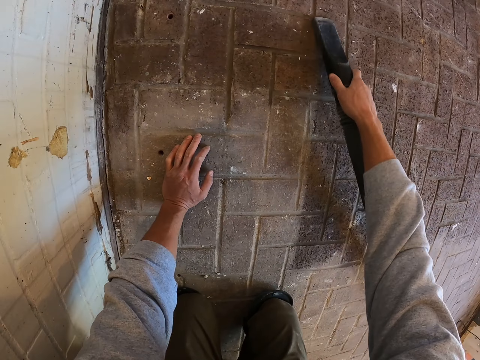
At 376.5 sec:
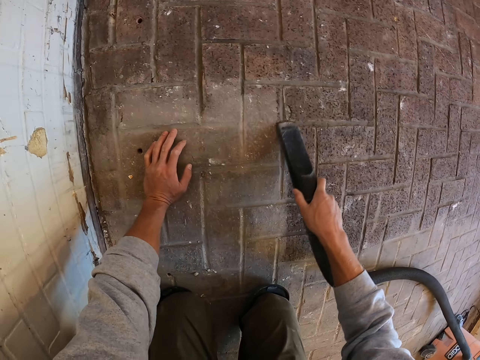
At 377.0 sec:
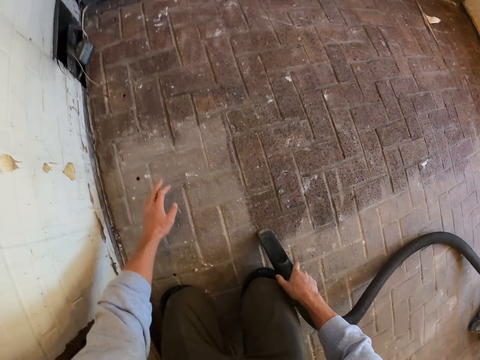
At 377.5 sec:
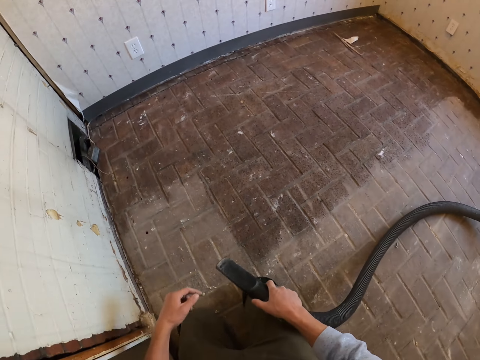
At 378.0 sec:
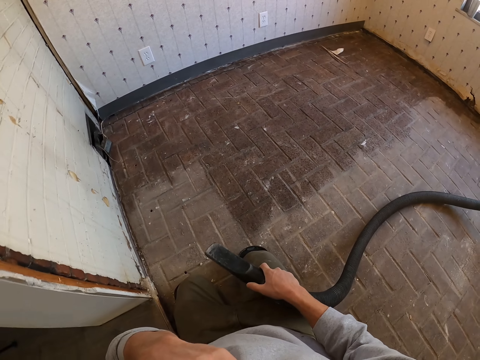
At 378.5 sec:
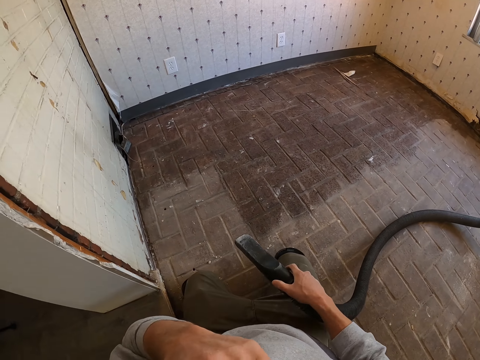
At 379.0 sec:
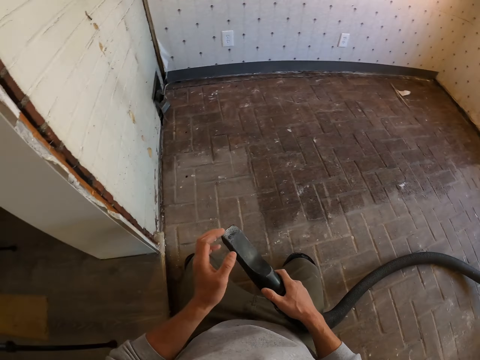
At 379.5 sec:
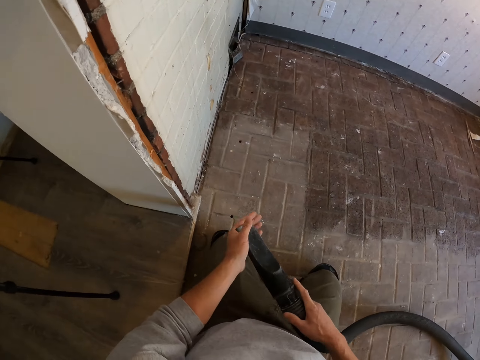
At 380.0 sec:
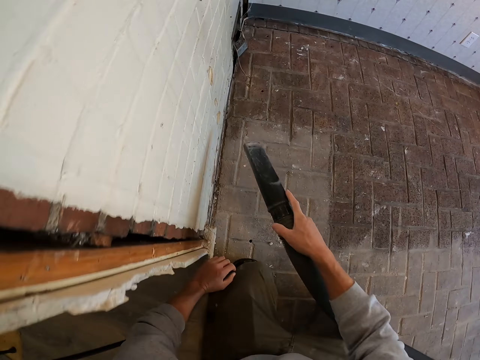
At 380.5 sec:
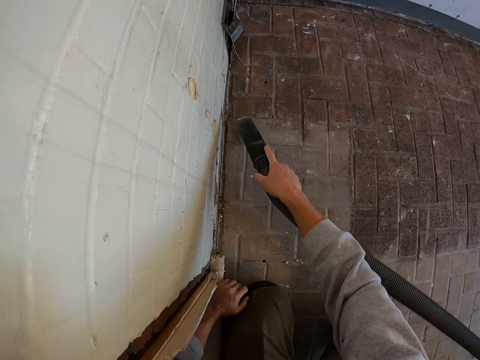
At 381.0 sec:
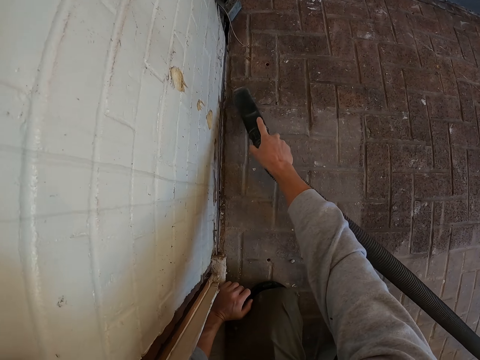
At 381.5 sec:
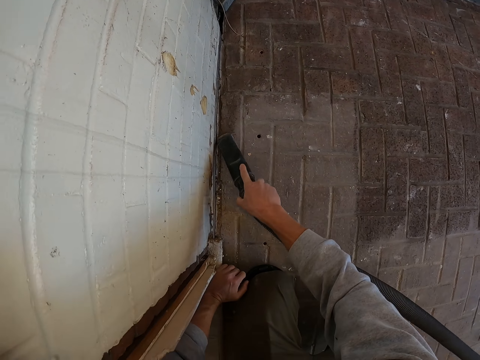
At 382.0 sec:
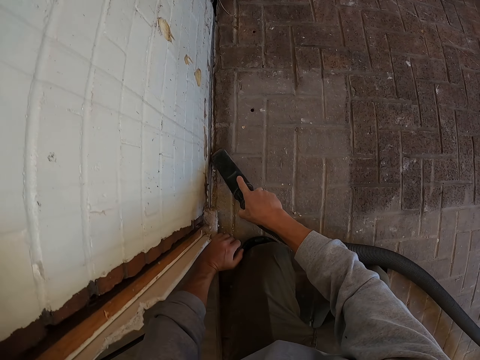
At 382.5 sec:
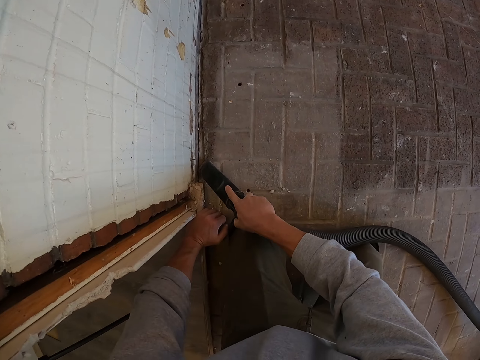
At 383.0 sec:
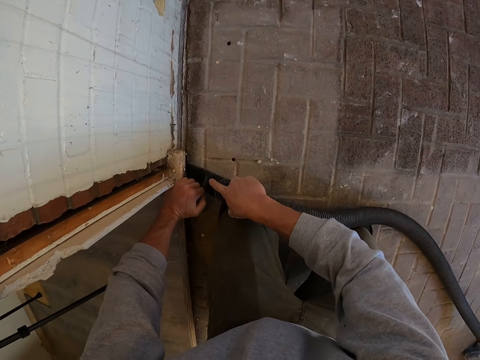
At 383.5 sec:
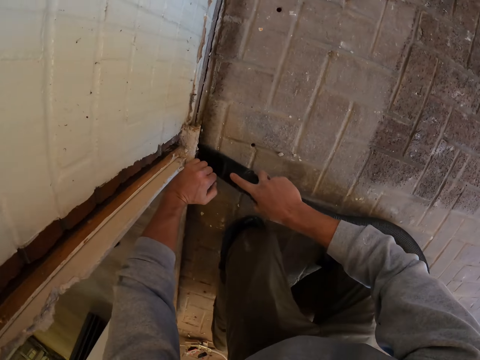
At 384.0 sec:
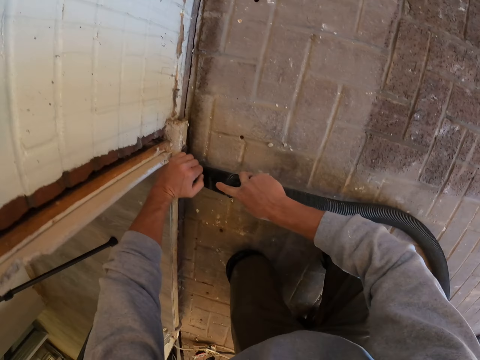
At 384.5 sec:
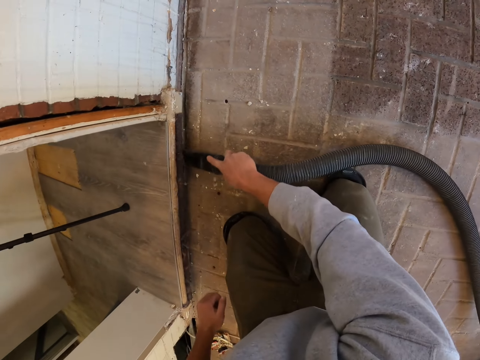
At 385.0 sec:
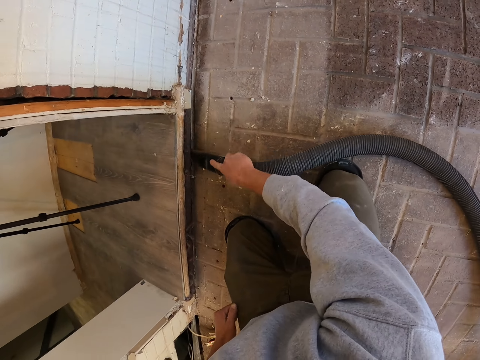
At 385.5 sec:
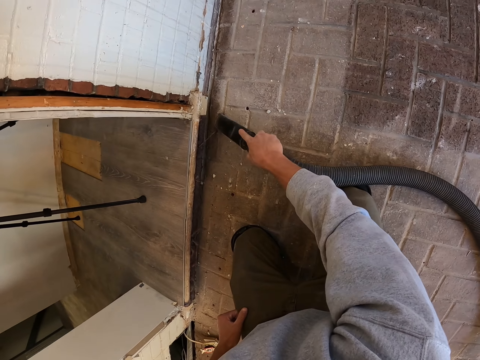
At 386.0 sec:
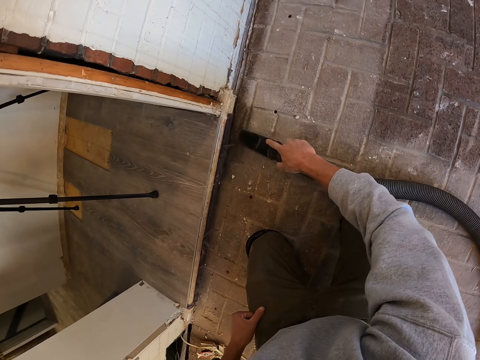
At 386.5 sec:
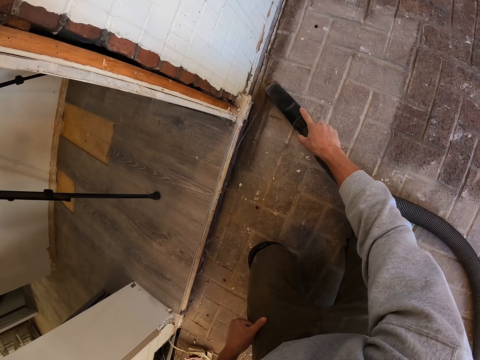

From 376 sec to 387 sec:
The camera wearer touches his face. He cleans the floor with a vacuum cleaner.

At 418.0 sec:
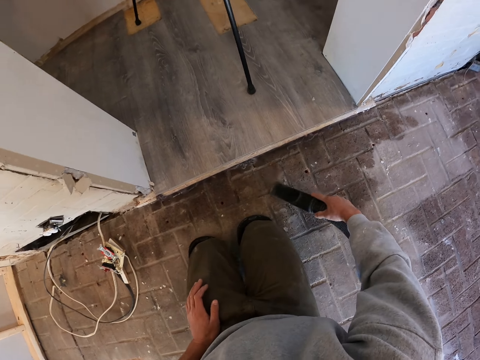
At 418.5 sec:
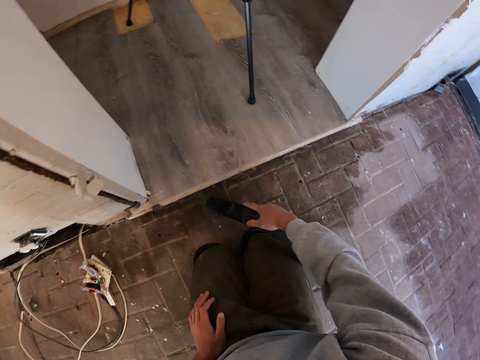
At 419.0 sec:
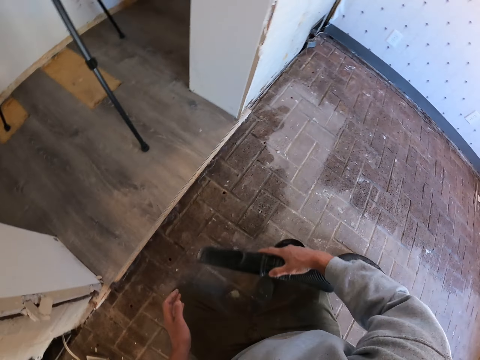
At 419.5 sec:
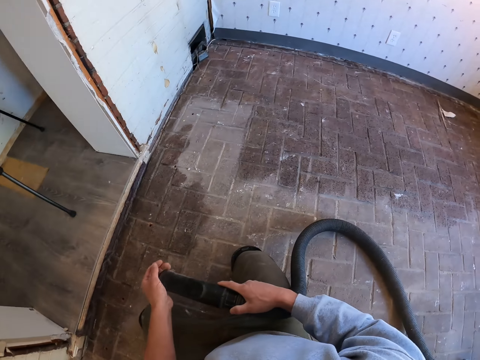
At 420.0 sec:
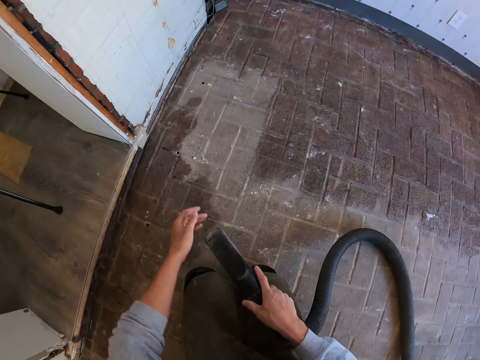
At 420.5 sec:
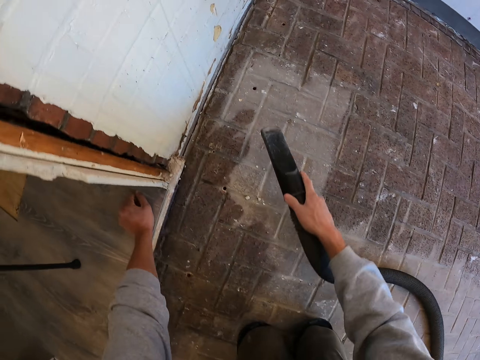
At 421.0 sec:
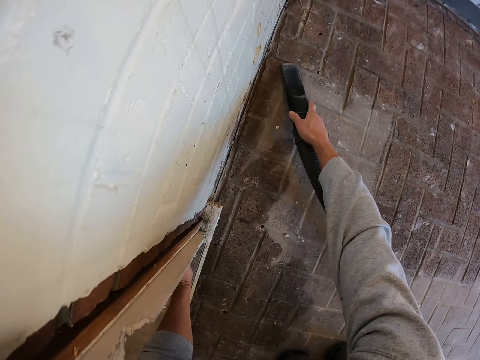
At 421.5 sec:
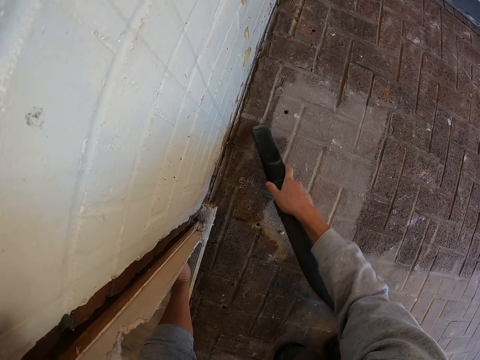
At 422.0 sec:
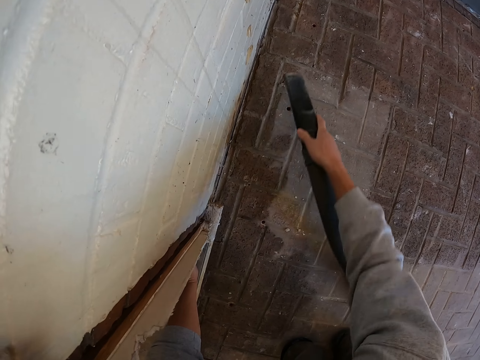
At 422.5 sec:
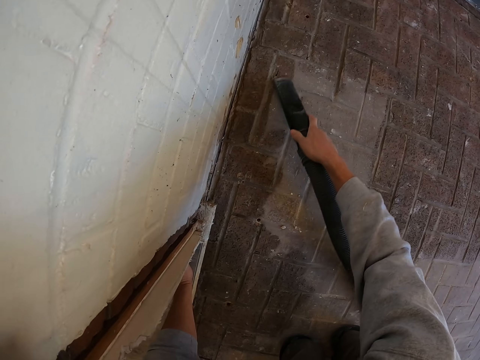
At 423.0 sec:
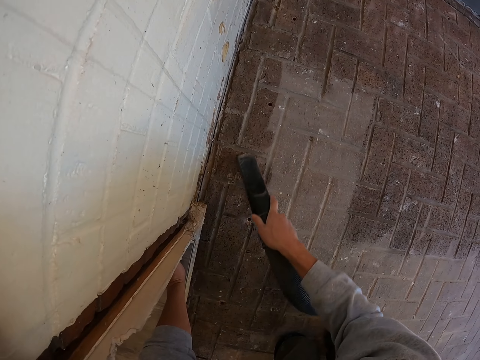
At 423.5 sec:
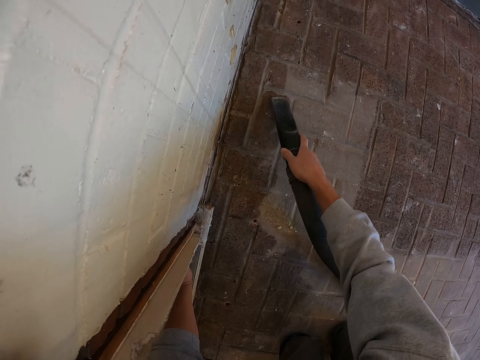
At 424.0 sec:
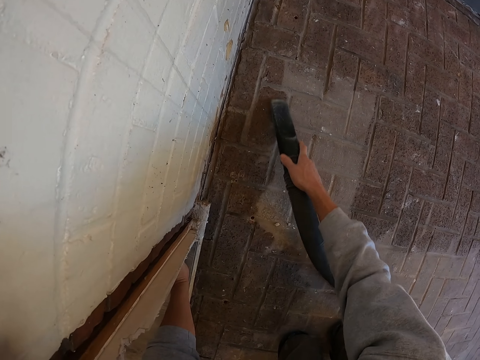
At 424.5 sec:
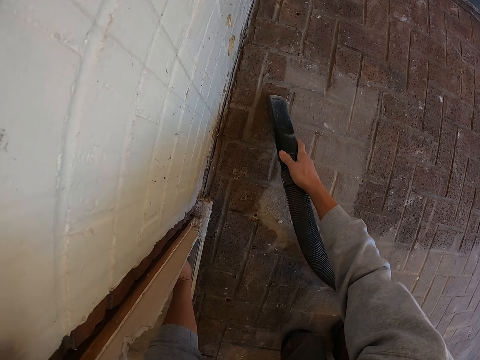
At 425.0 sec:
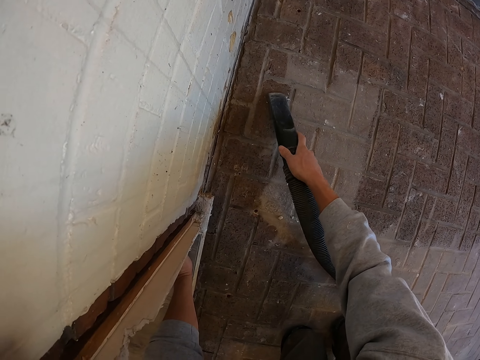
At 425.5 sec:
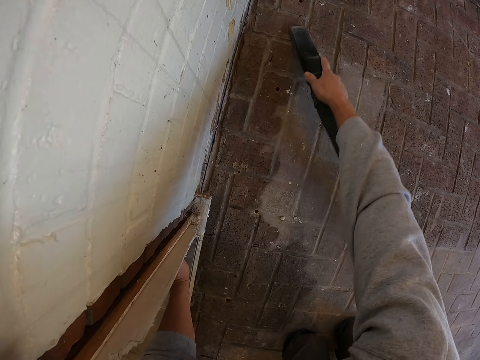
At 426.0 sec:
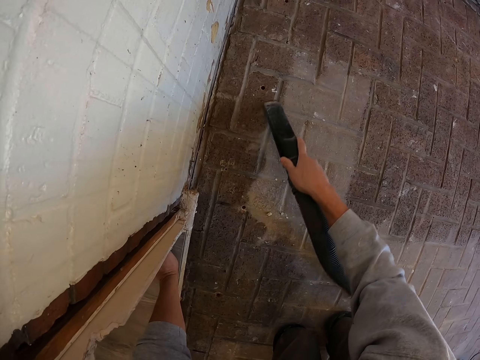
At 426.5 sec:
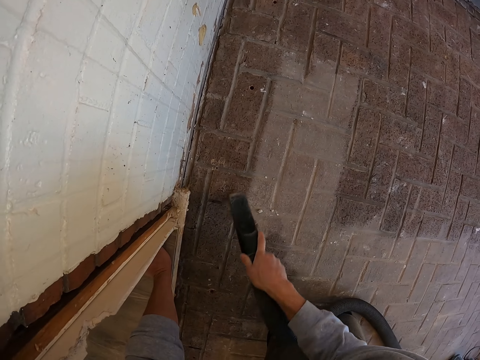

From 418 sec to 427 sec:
The camera wearer touches the floor brush. They touch the vacuum cleaner pipe. They clean the floor with a vacuum cleaner.

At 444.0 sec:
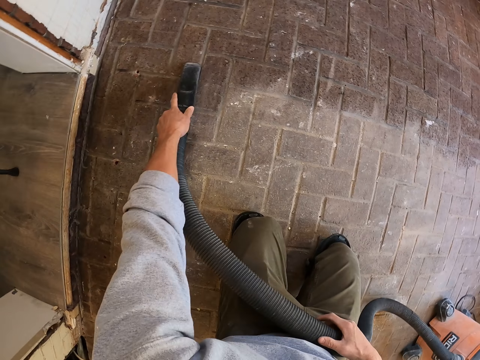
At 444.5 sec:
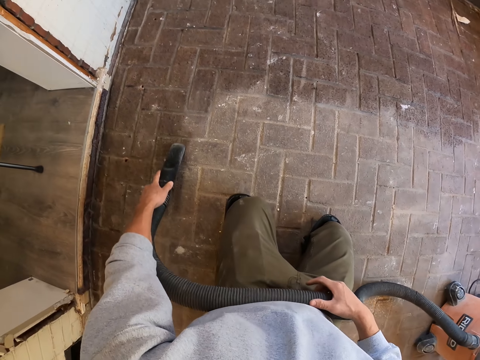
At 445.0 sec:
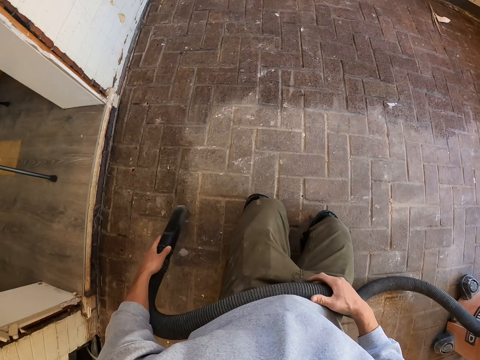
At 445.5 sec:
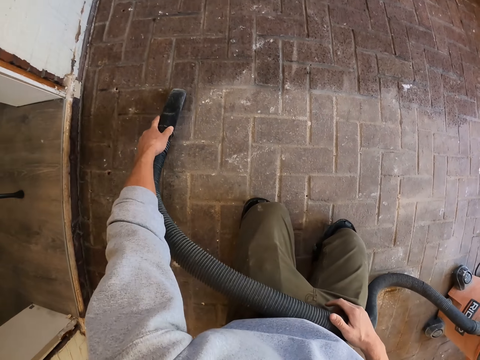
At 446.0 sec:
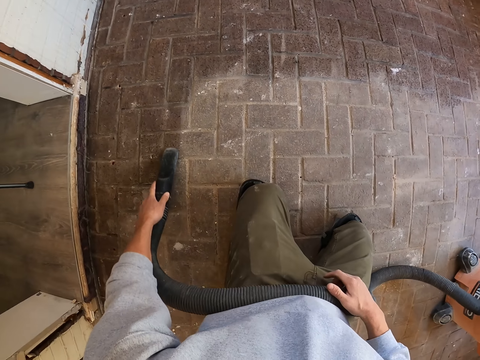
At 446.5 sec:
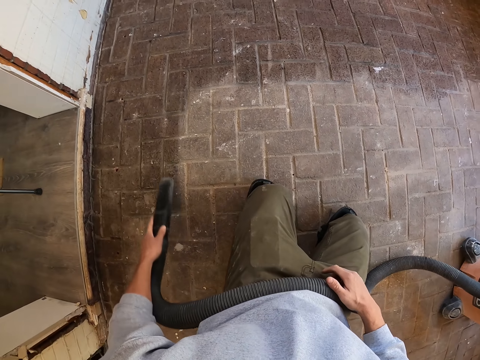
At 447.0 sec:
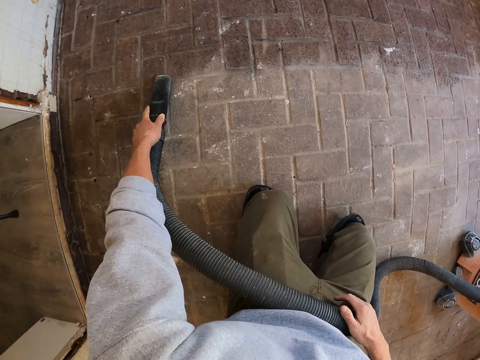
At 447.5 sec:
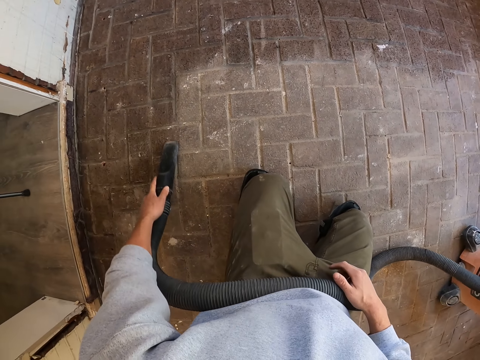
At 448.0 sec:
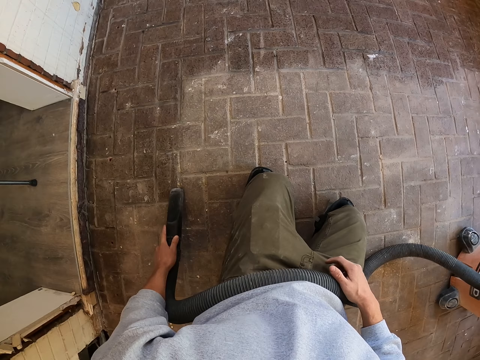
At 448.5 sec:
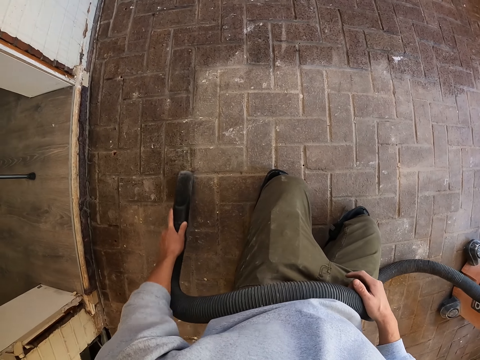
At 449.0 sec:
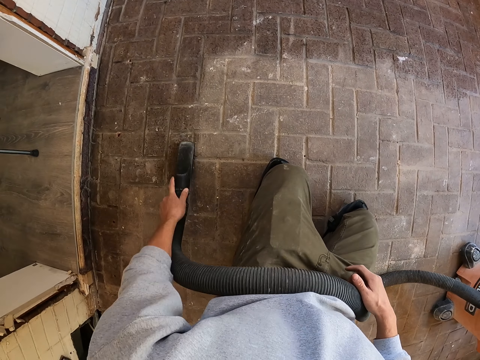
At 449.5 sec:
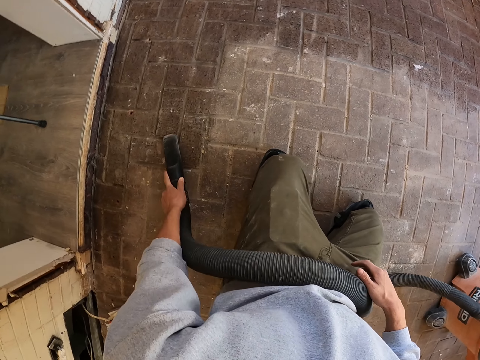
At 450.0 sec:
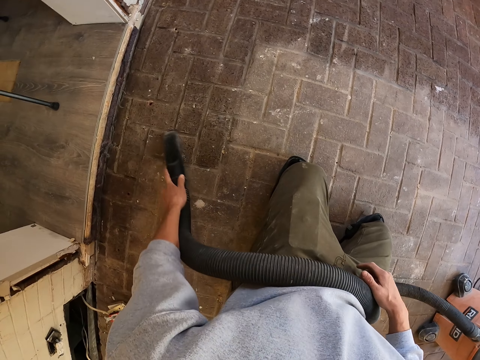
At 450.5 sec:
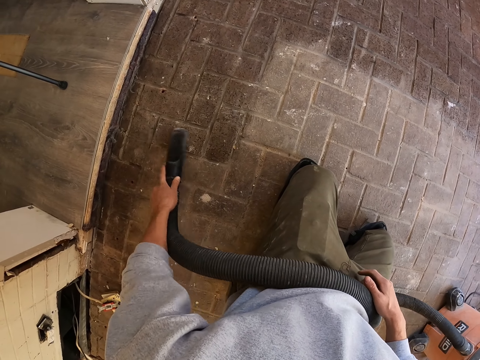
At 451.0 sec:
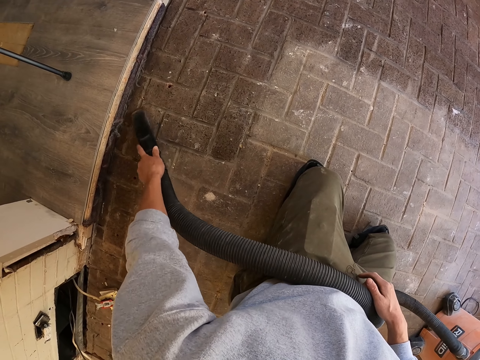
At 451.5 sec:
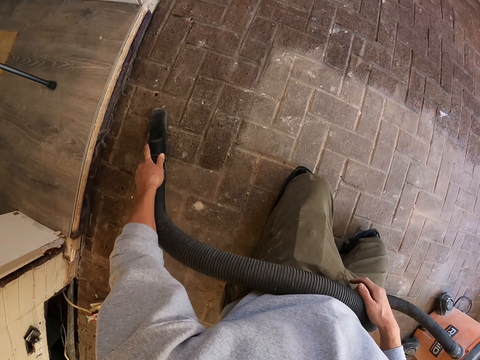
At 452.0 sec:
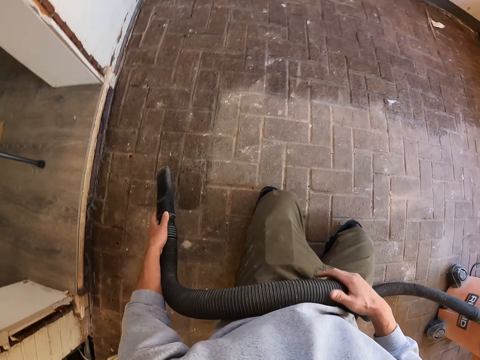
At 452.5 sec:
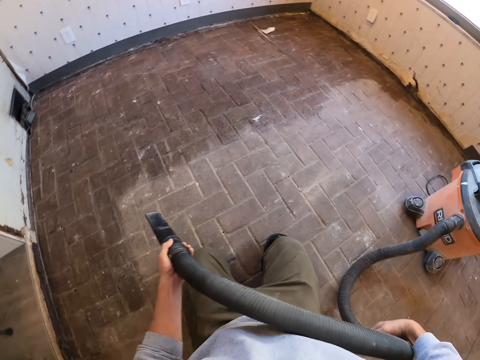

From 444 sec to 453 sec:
The camera wearer cleans the floor with a vacuum cleaner.
